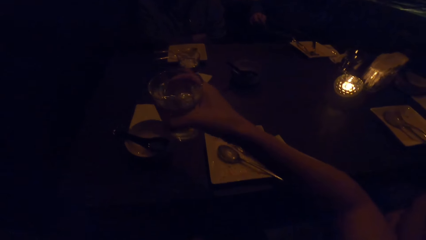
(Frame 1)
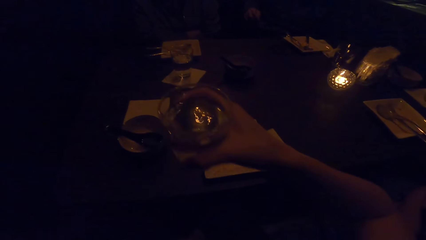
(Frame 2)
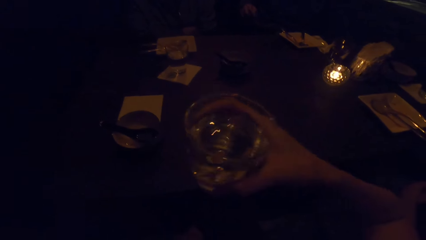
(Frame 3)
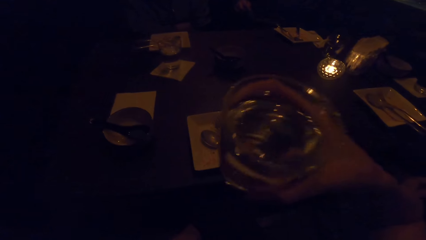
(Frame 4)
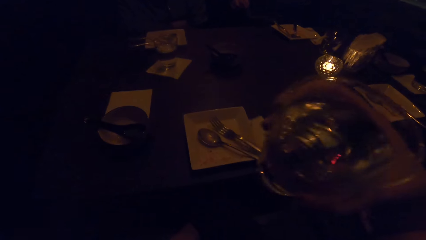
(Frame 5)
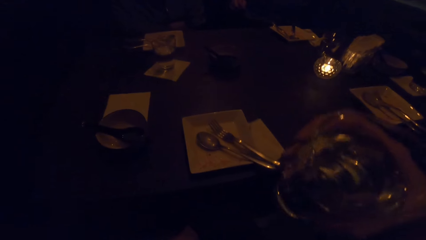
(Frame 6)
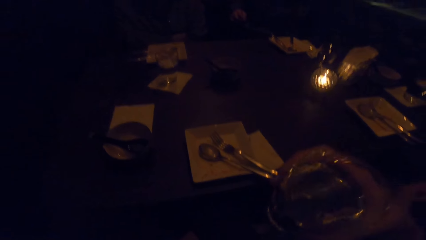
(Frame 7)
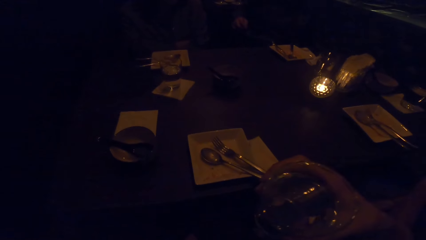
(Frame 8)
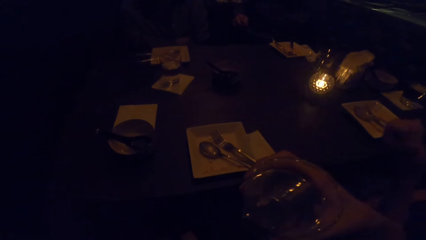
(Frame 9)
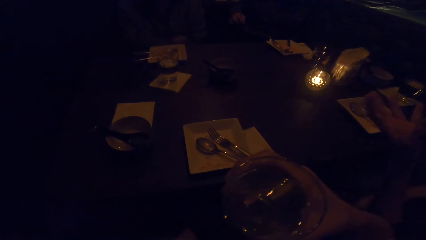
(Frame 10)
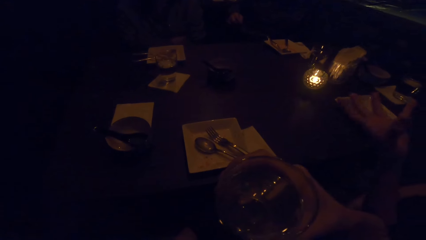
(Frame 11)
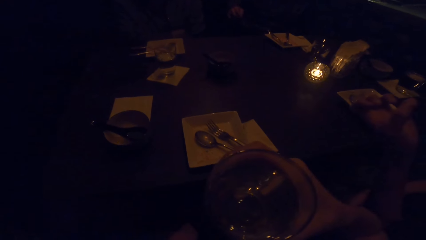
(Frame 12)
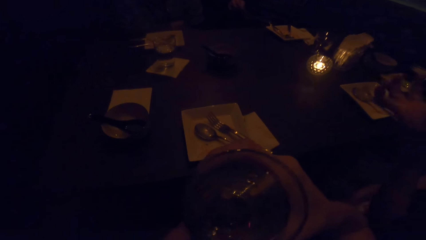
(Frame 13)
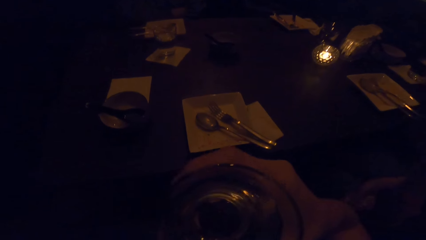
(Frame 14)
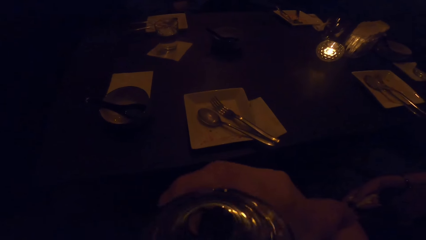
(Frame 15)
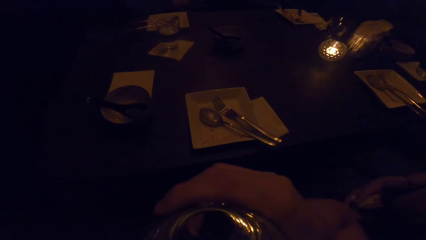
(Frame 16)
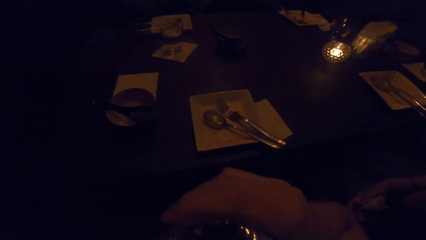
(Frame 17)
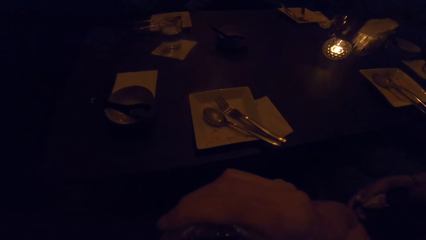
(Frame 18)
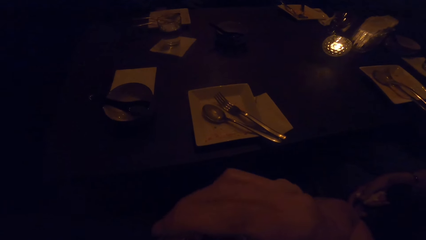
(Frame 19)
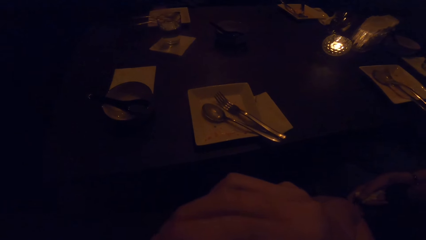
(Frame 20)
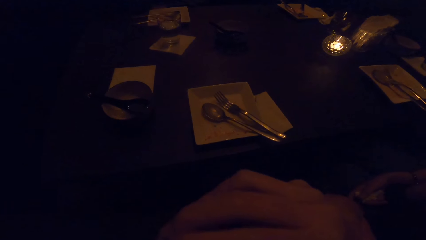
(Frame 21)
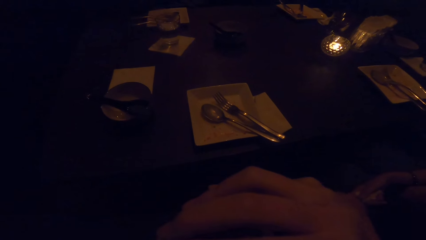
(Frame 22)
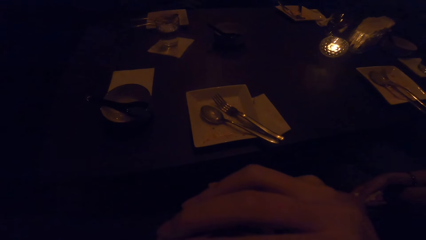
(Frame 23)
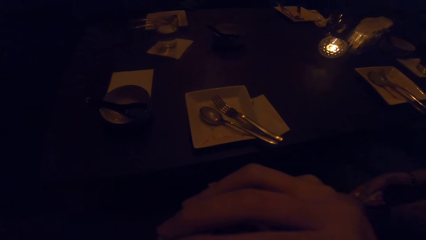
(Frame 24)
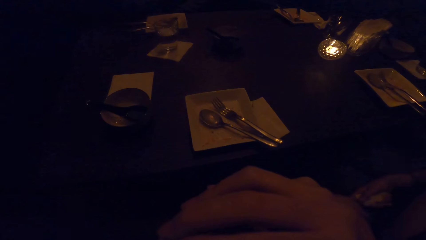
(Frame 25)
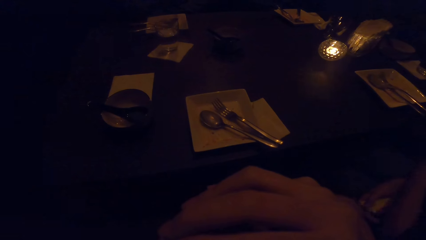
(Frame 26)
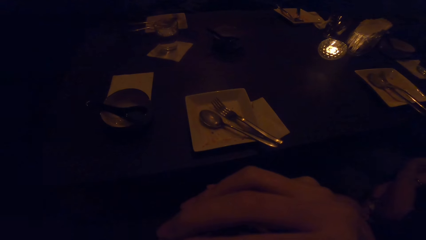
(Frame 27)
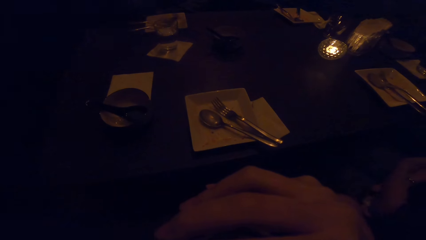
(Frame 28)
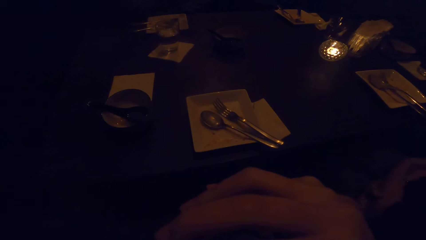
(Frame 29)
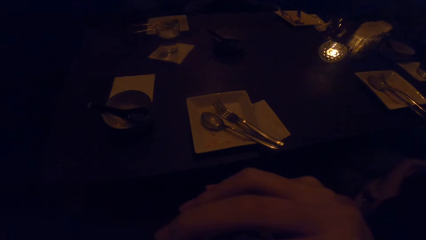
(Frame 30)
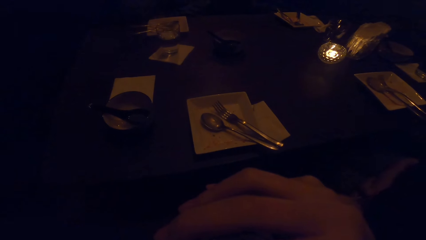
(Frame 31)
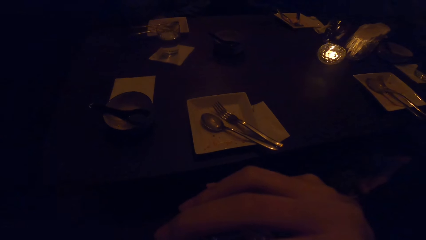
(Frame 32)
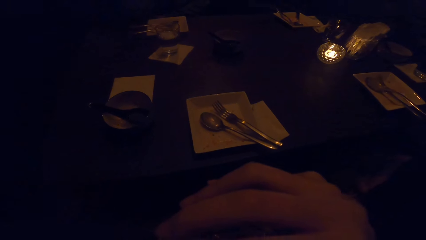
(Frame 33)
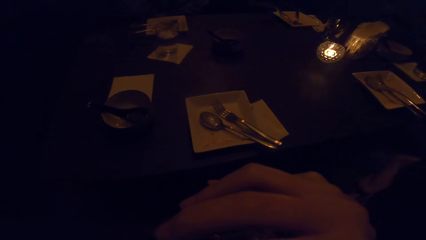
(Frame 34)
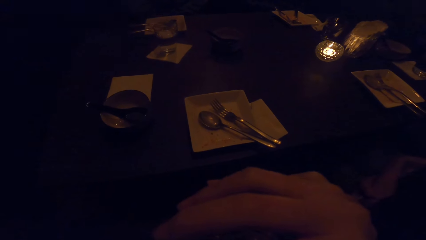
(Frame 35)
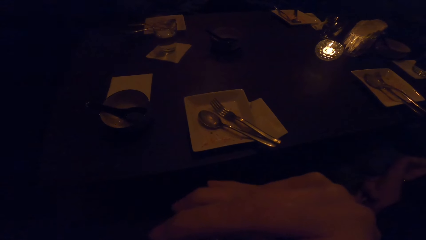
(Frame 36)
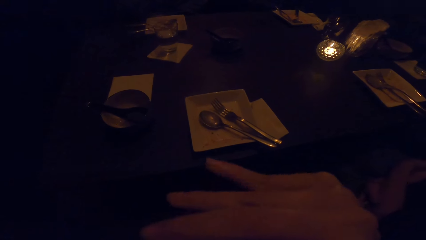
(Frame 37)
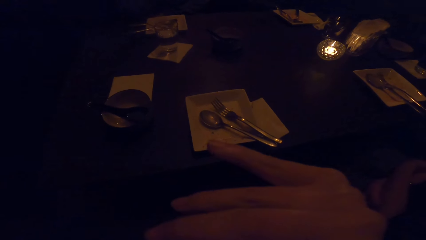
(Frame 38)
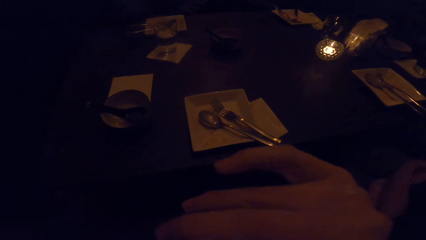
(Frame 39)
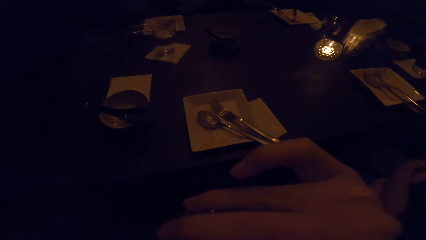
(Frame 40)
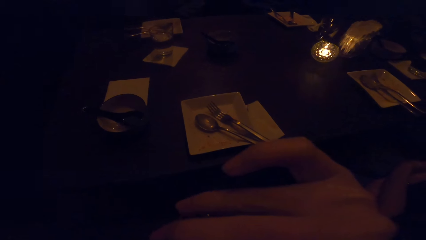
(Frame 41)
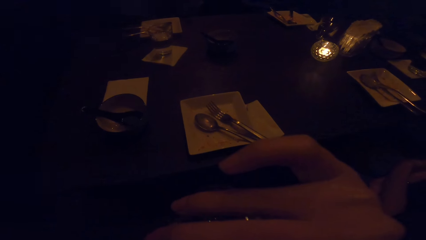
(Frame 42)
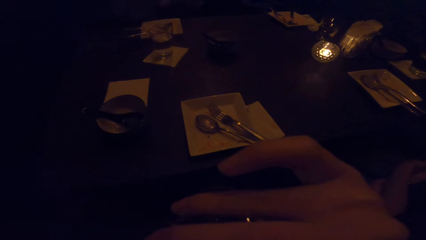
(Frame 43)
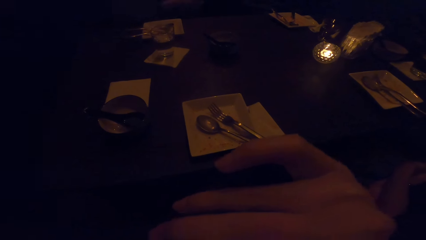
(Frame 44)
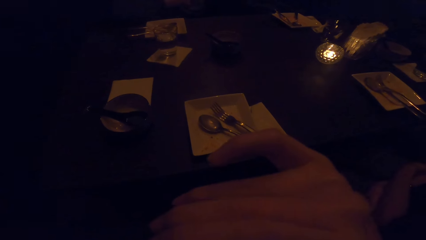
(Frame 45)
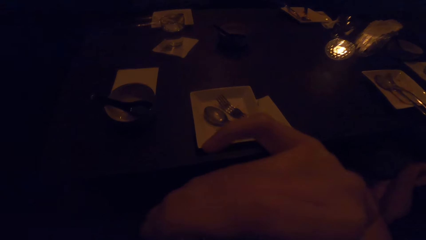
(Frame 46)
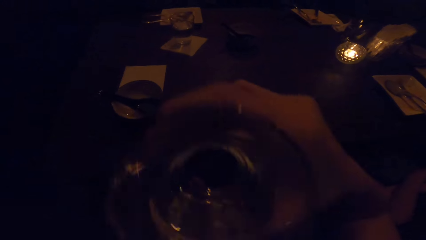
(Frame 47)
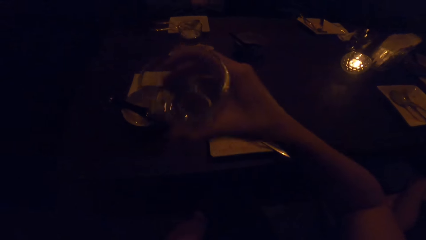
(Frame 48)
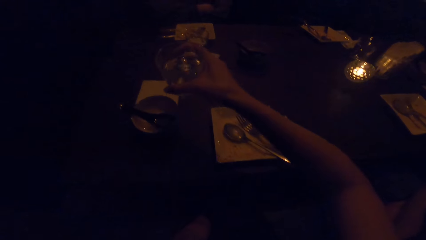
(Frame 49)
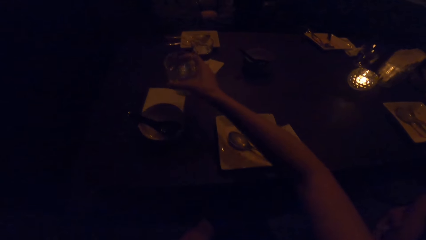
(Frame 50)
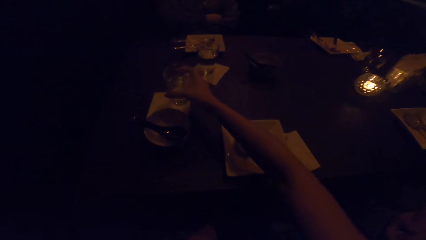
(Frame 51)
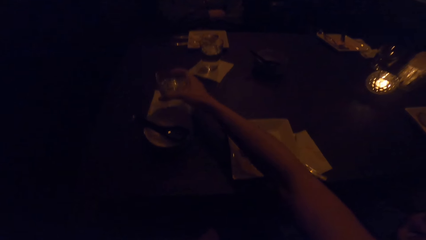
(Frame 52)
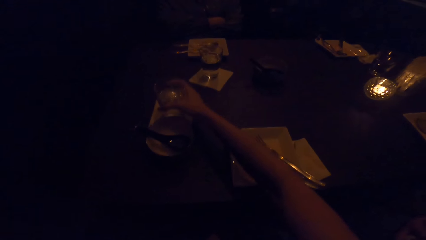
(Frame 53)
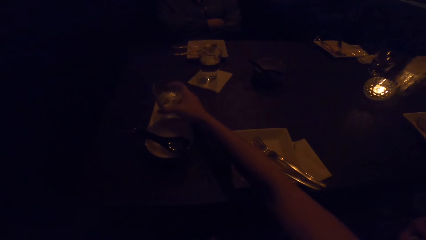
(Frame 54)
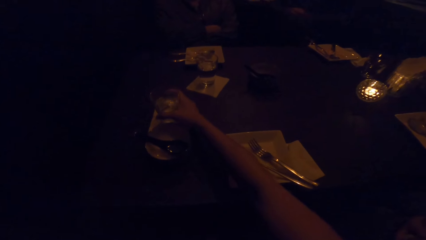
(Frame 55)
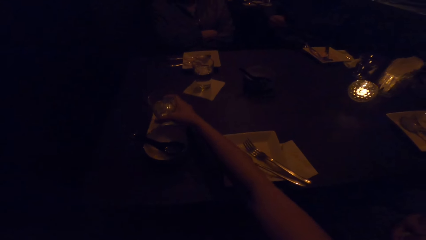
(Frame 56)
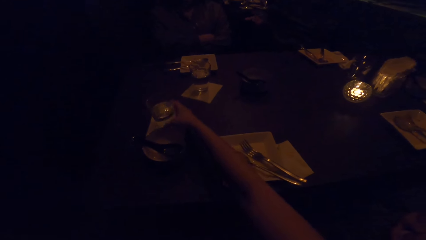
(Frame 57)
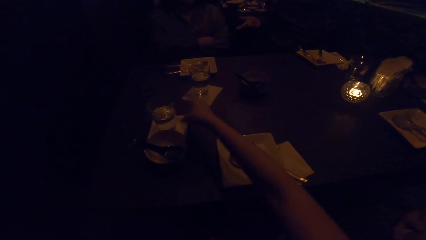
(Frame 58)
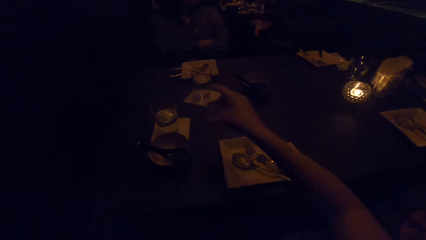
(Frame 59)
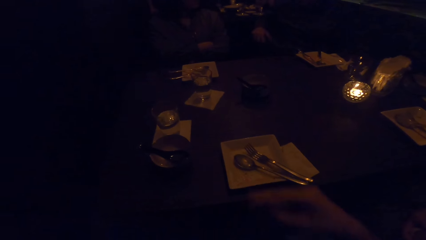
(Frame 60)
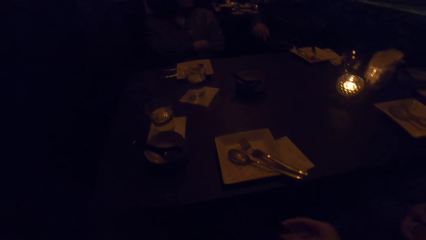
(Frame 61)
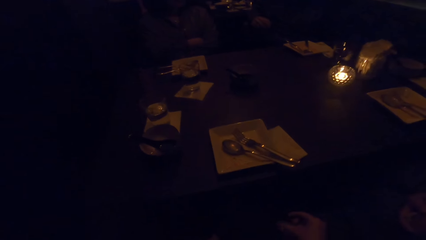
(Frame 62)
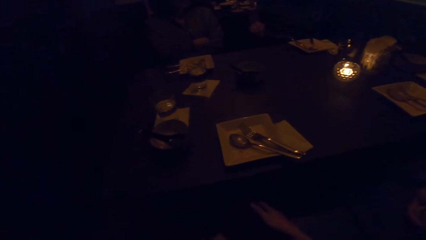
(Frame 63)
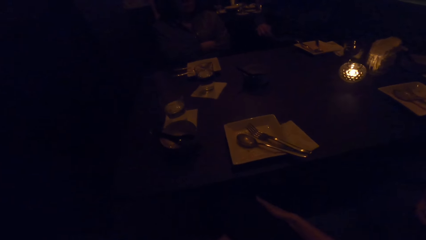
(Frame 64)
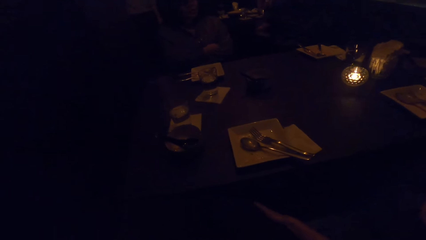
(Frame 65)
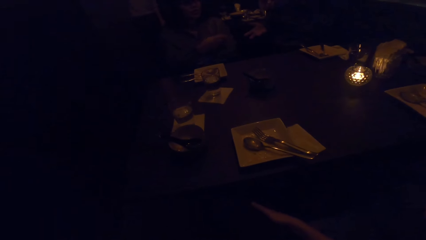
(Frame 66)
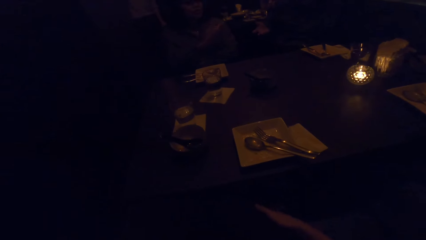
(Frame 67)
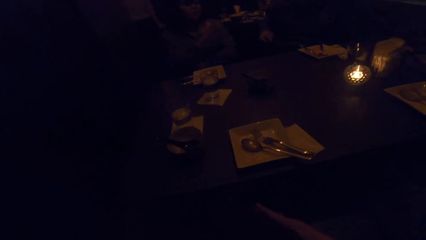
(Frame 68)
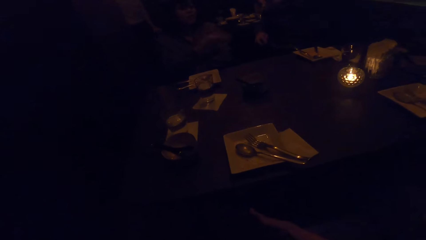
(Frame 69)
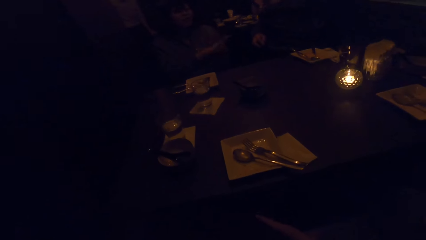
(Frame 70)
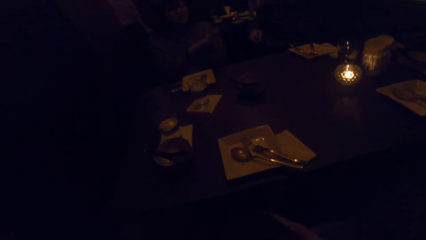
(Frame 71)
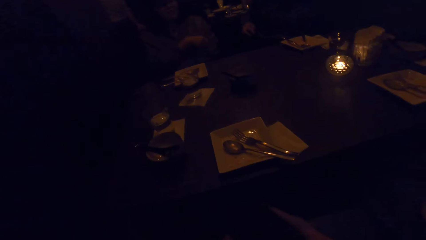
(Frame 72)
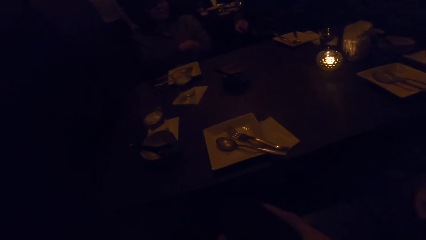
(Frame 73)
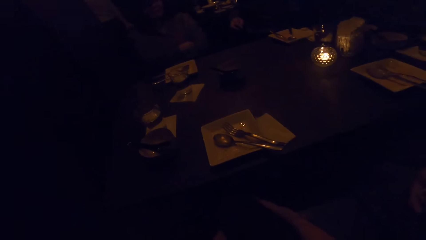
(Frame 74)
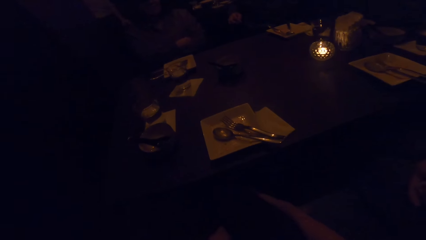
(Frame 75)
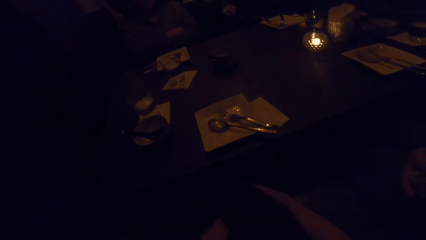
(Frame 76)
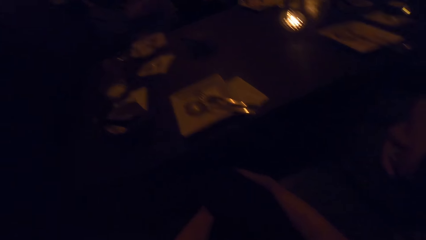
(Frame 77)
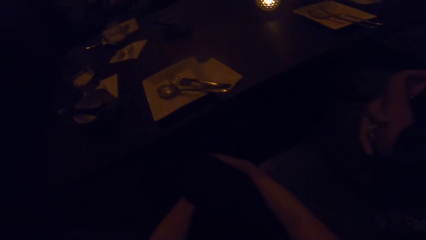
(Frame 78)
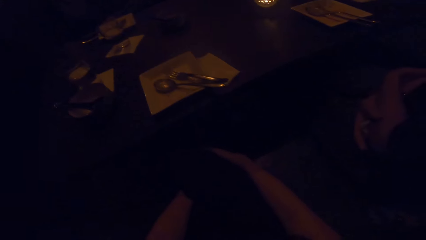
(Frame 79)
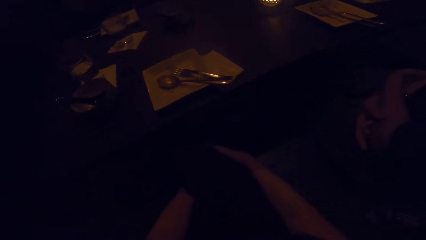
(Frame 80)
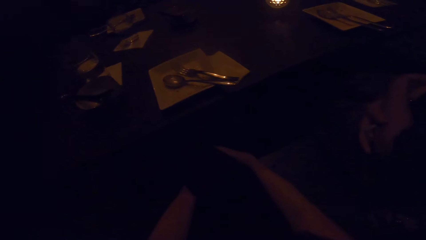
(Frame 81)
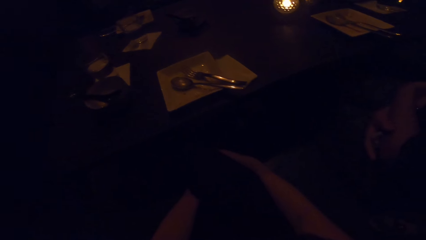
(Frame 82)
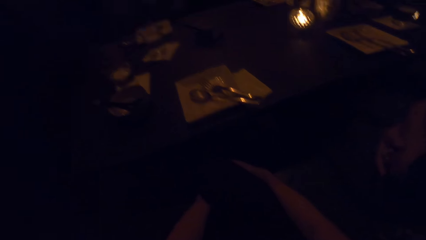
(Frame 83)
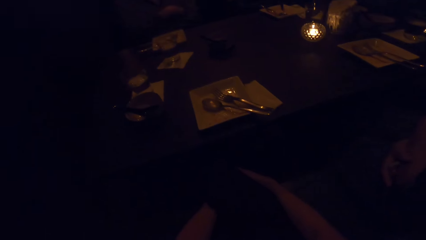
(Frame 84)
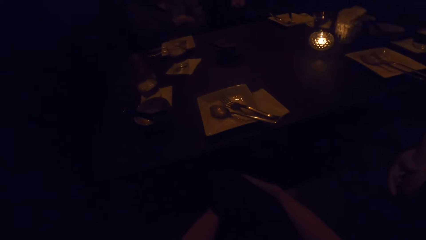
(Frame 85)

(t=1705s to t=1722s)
The camera wearer drinks from the glass of water in his right hand. He puts the glass of water on the table with his right hand. He holds his legs with his hands.
